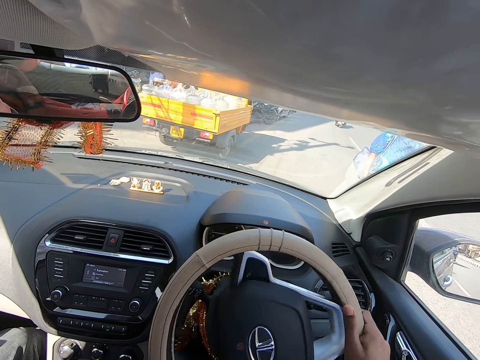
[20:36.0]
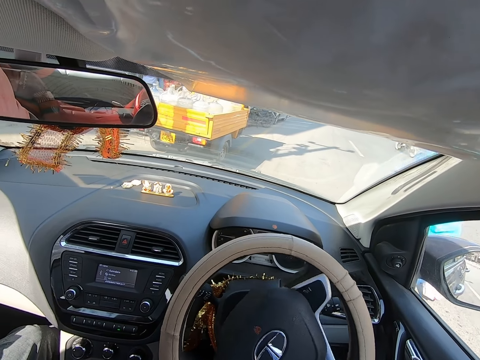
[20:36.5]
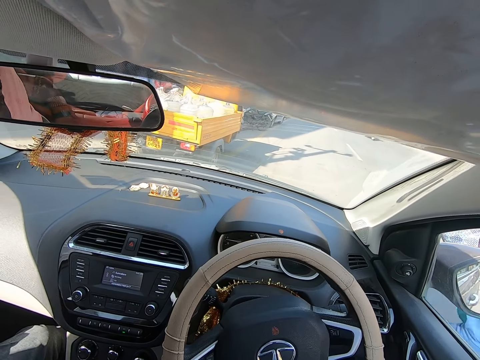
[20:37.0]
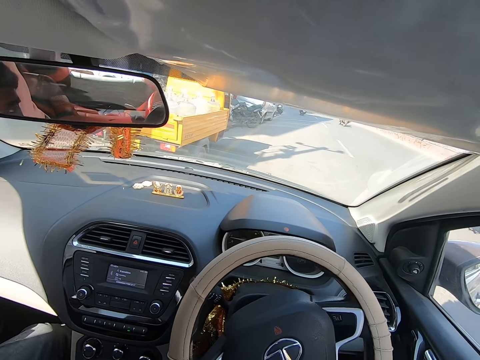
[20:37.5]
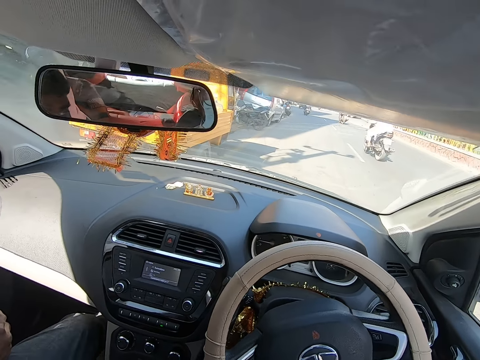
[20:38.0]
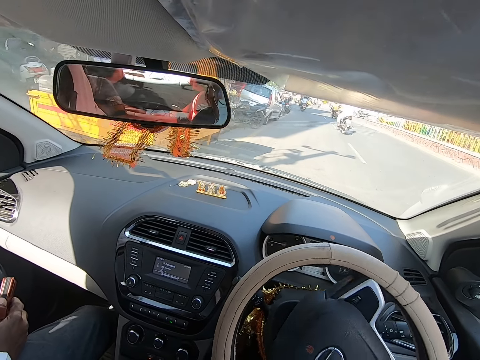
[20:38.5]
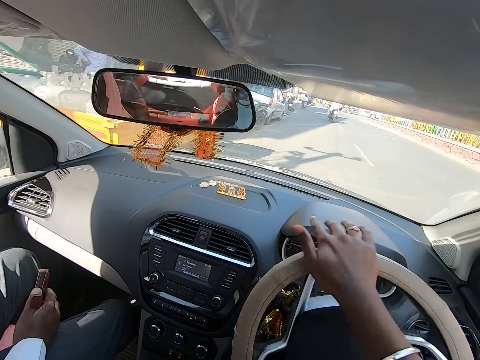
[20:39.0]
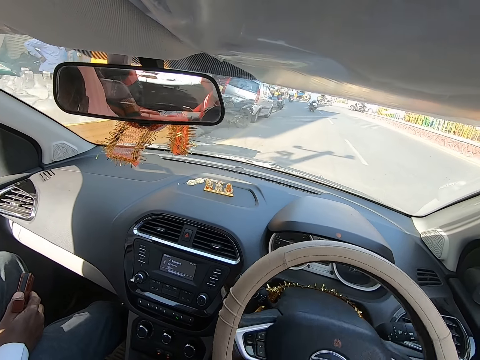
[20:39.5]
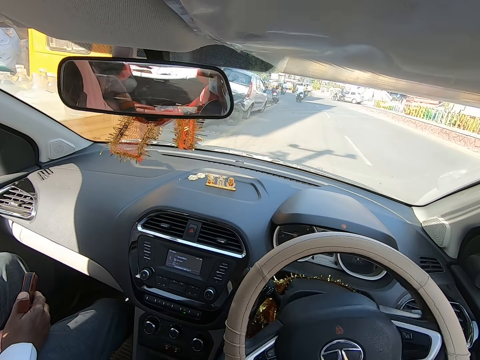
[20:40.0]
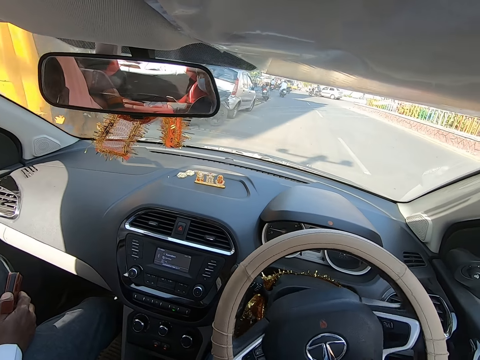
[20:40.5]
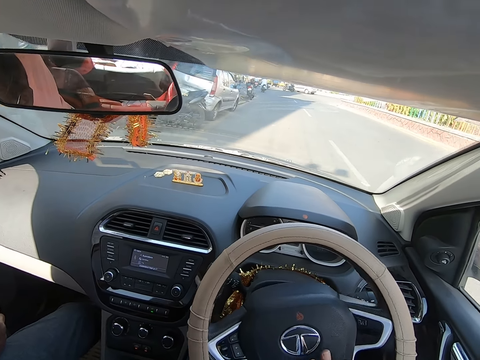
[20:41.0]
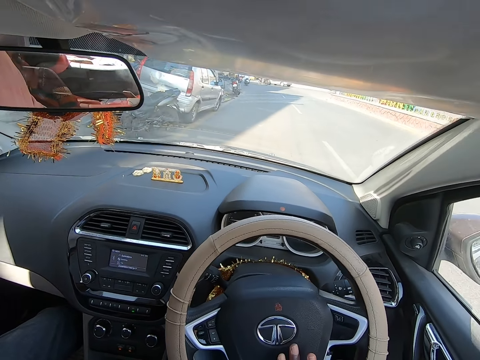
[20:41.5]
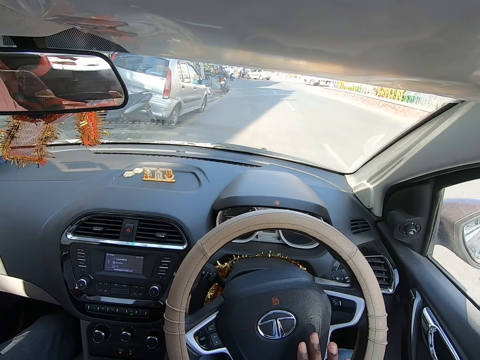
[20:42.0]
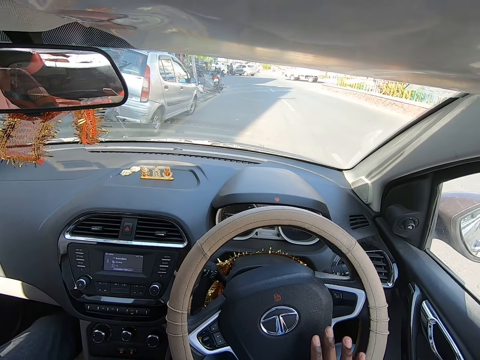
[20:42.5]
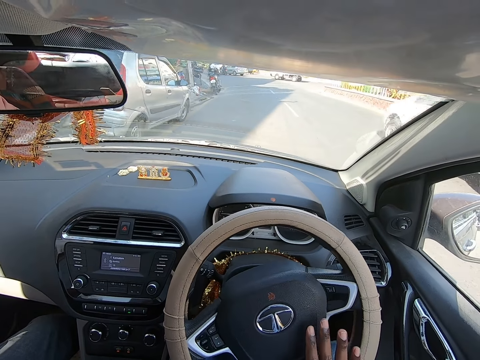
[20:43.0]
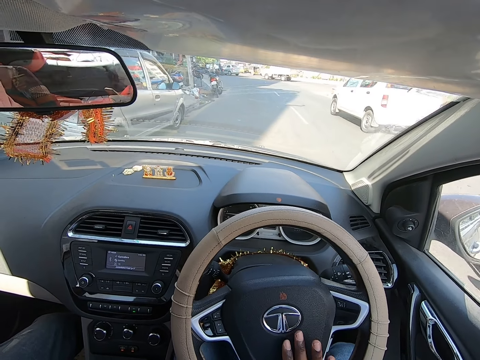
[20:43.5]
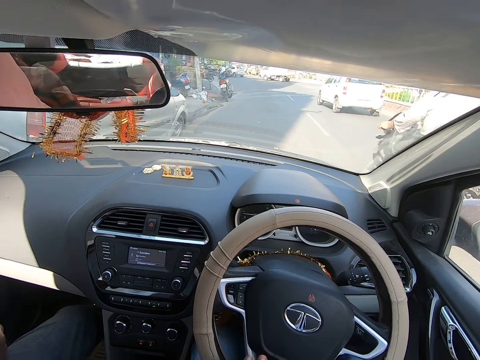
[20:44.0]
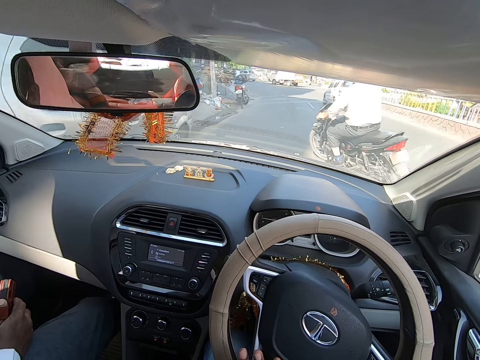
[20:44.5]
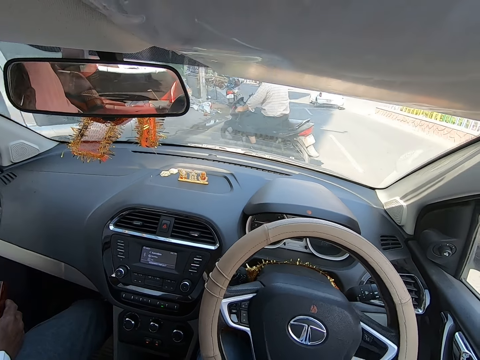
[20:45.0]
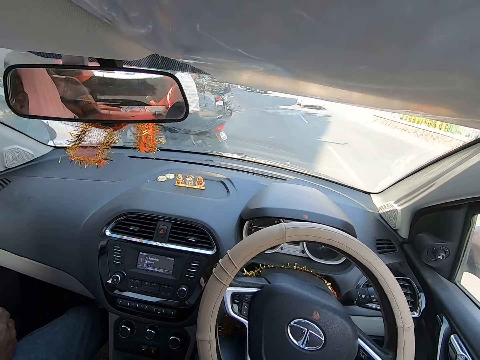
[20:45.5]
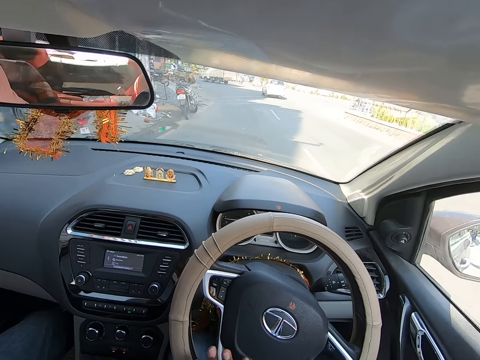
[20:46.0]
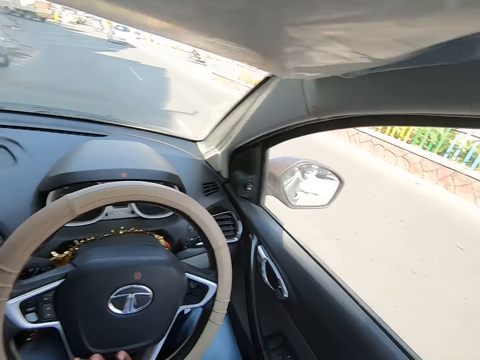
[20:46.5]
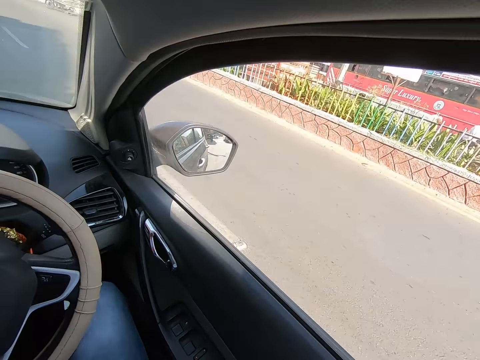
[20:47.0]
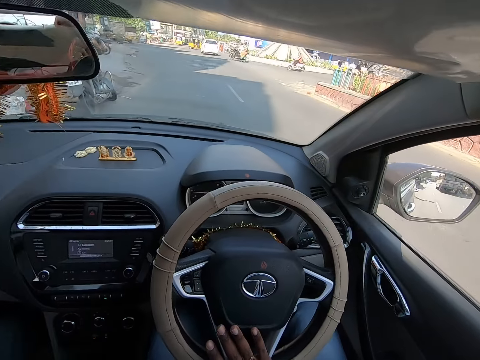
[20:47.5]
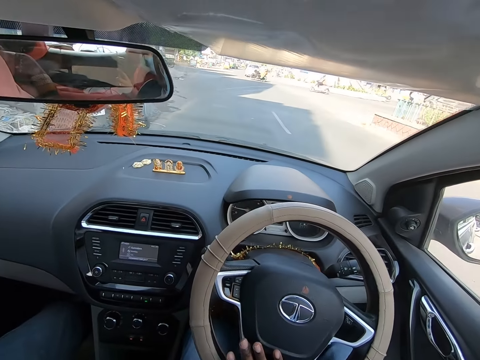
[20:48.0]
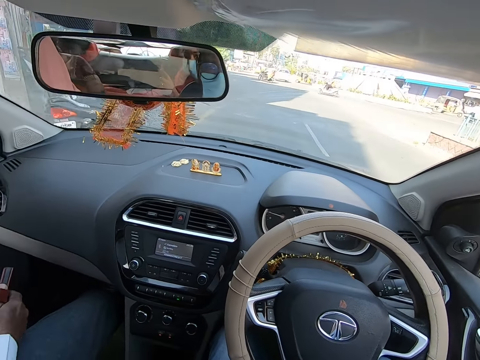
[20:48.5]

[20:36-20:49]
A motorcycle drives past the camera wearer. A white car drives past the camera wearer. A blue motorcycle drives past the camera wearer.

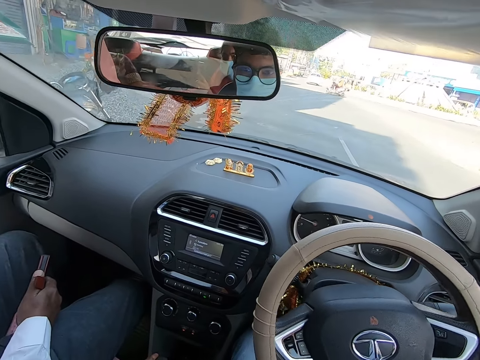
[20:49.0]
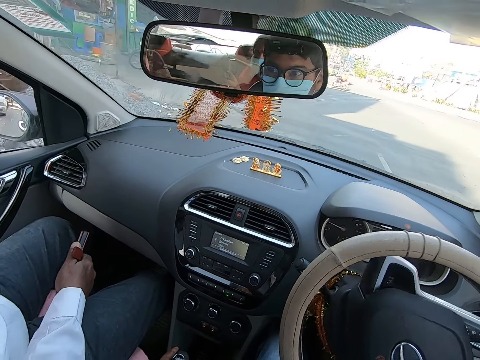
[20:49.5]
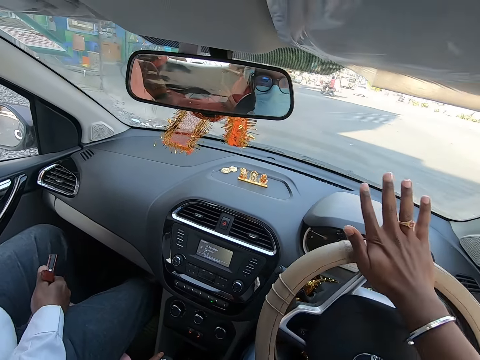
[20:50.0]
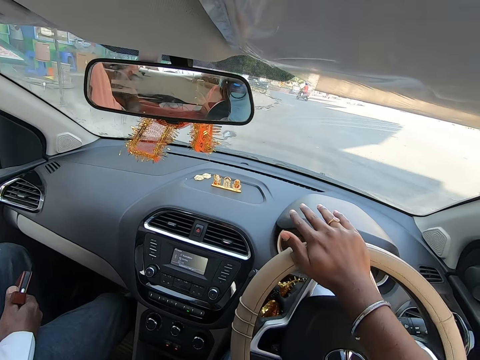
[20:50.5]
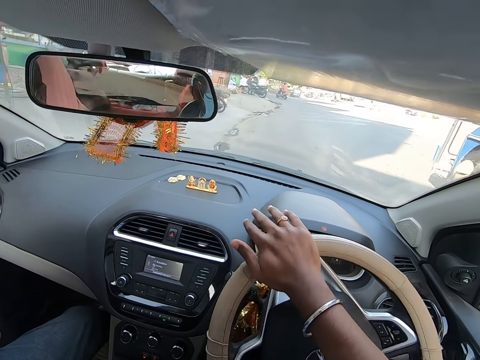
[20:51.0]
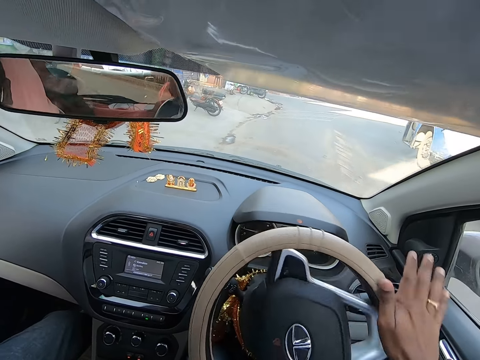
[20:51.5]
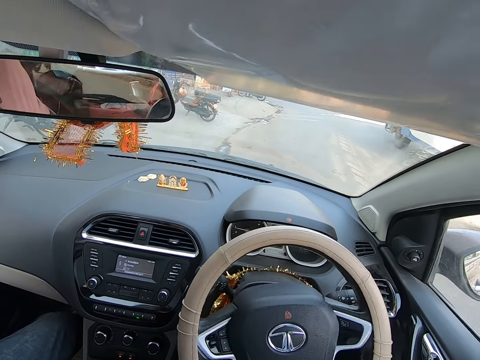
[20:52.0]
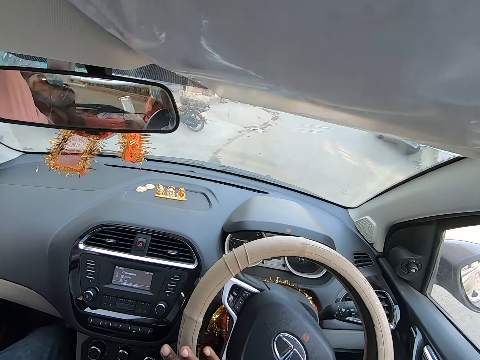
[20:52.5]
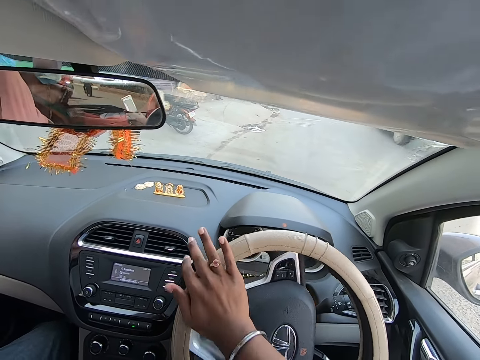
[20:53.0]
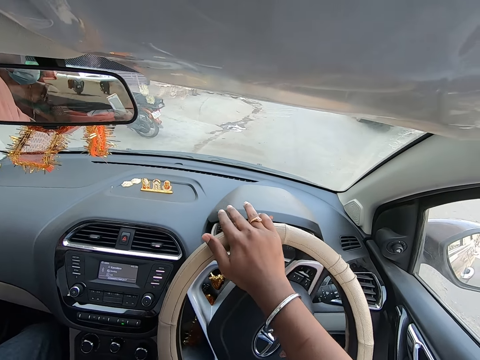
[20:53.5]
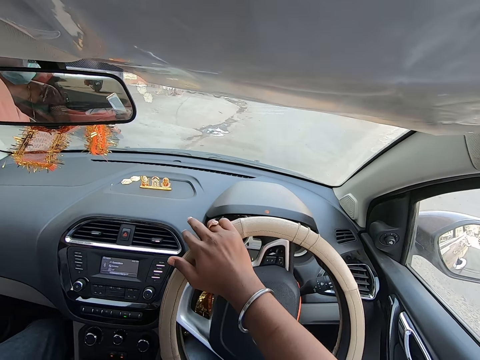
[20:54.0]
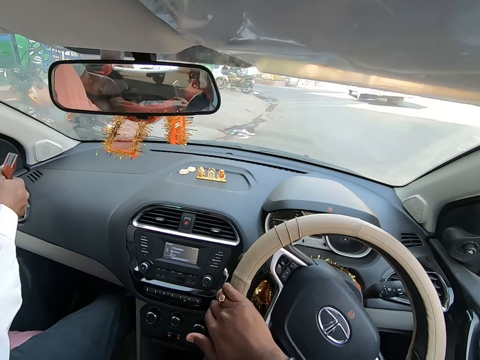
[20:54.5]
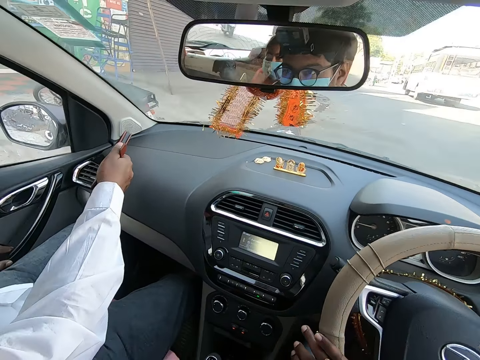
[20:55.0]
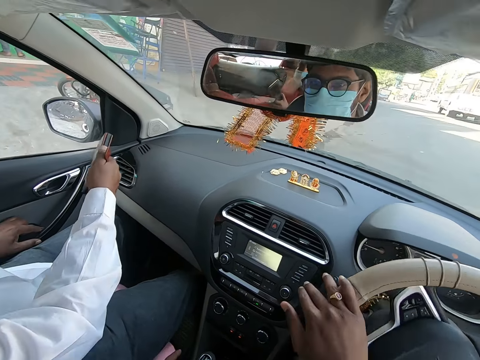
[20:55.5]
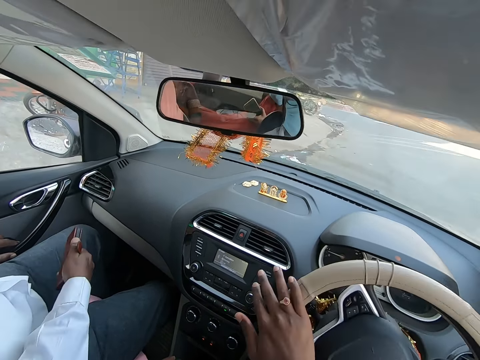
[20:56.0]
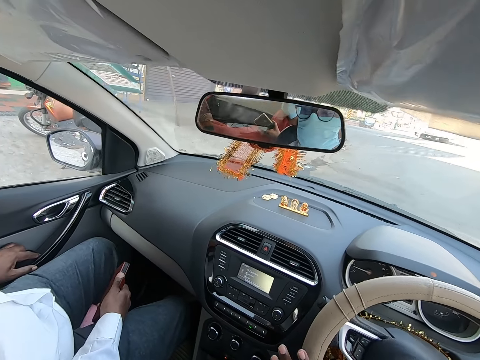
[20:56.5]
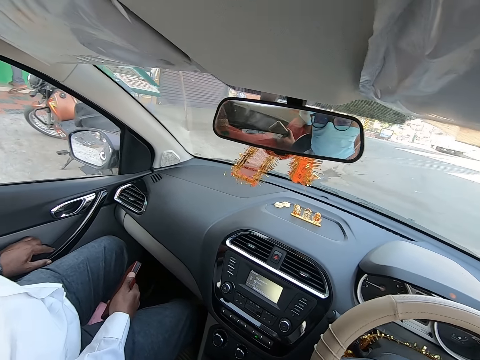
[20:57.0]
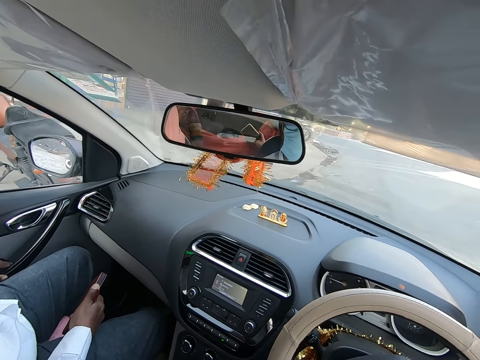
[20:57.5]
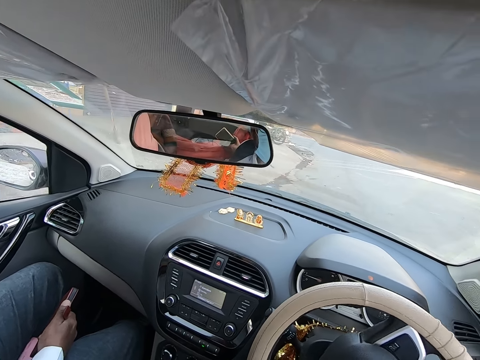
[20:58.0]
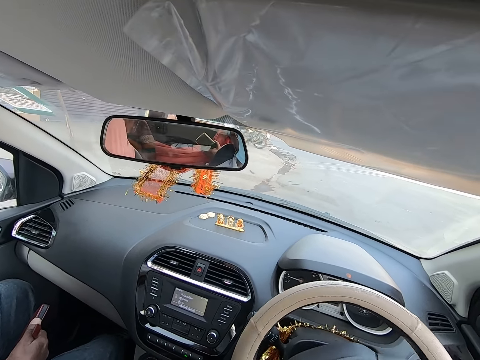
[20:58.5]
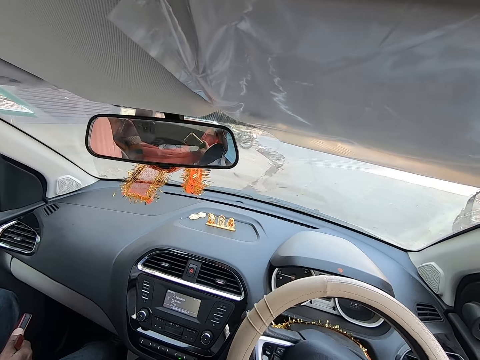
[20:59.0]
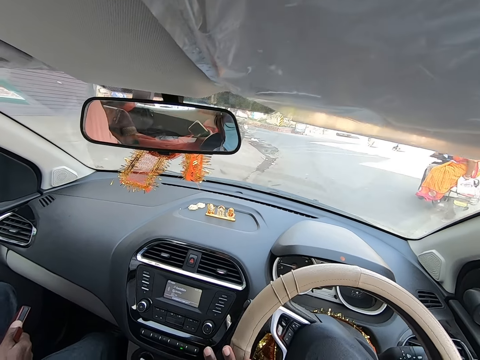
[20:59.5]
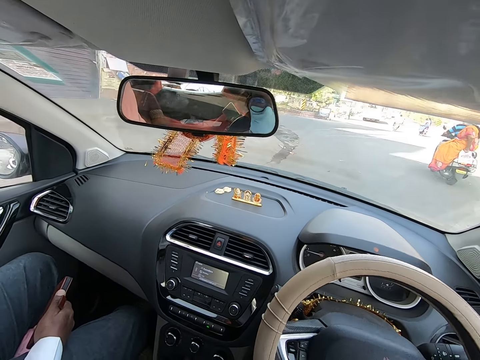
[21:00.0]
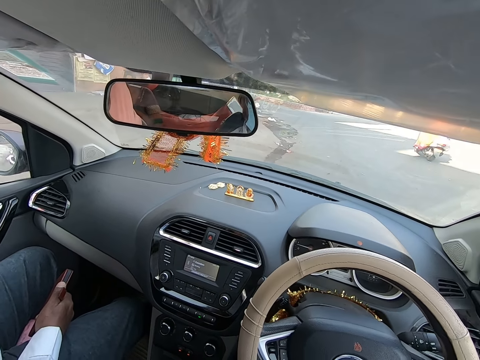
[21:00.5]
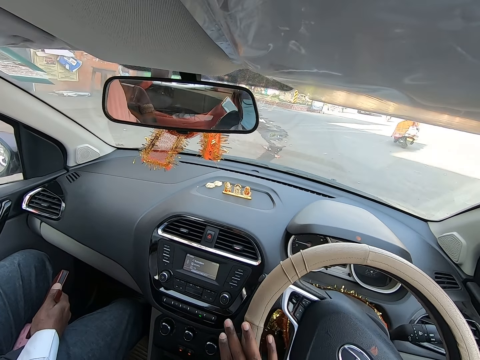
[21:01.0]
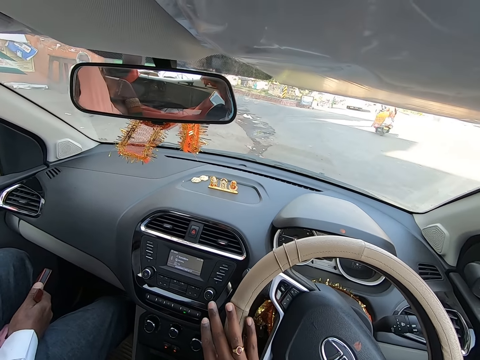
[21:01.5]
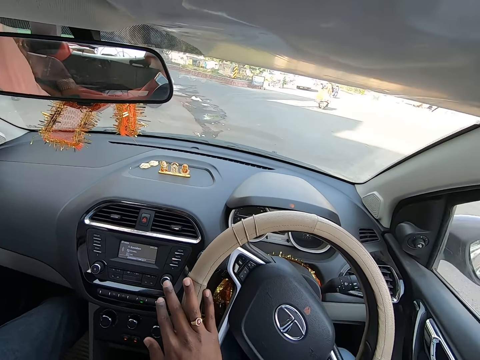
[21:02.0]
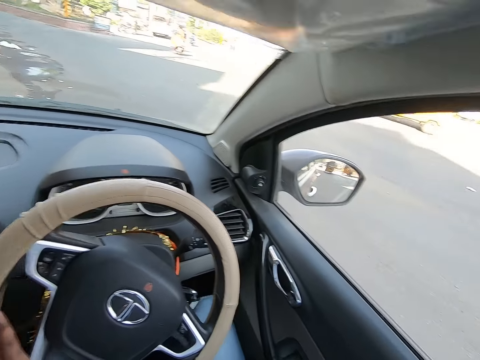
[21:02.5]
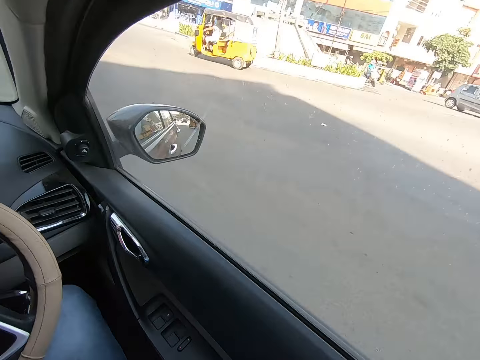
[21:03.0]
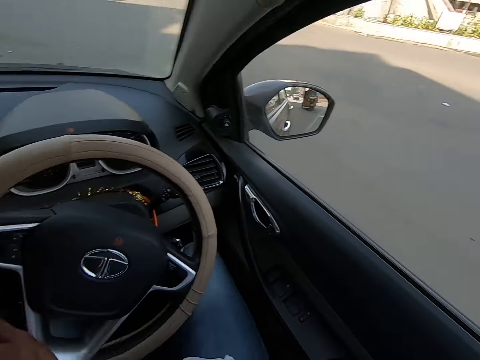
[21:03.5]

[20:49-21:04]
A blue lorry drives past the camera wearer. The man gesticulates with his right hand and points at a location. A motorcycle drives past the camera wearer. The camera wearer parks the vehicle.
